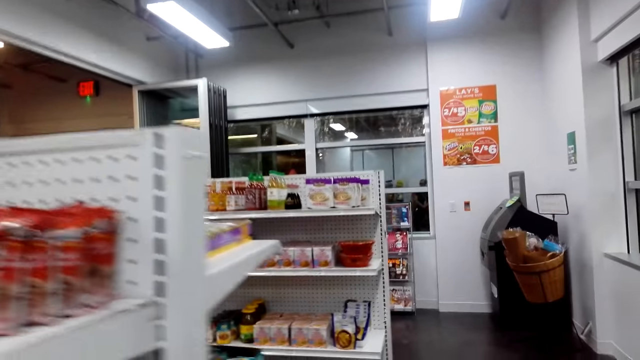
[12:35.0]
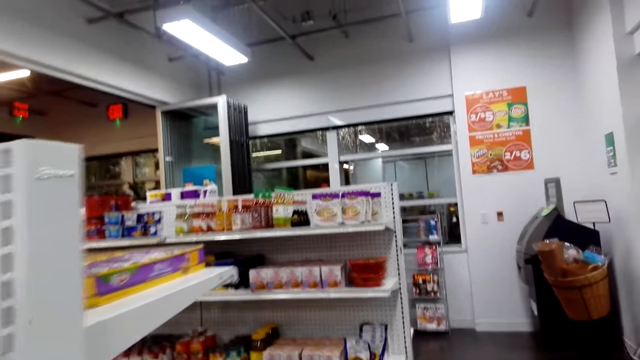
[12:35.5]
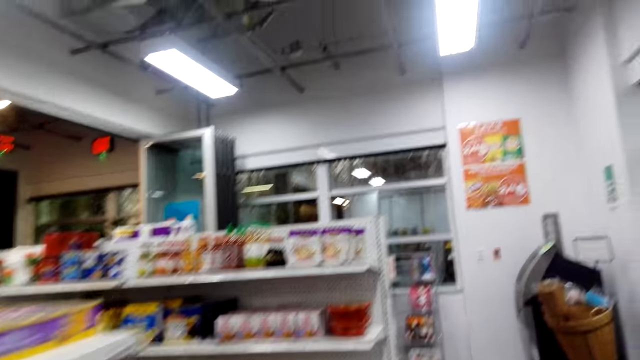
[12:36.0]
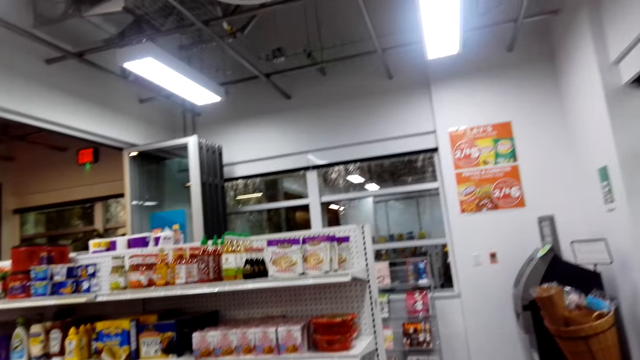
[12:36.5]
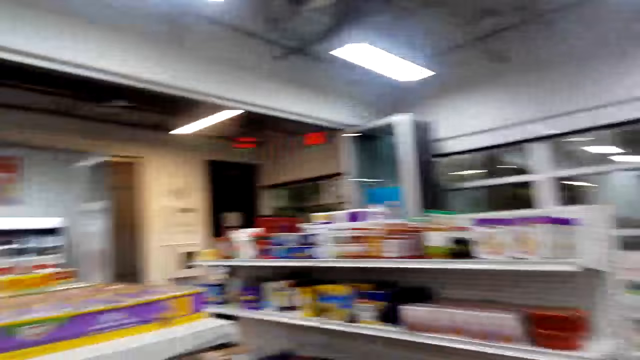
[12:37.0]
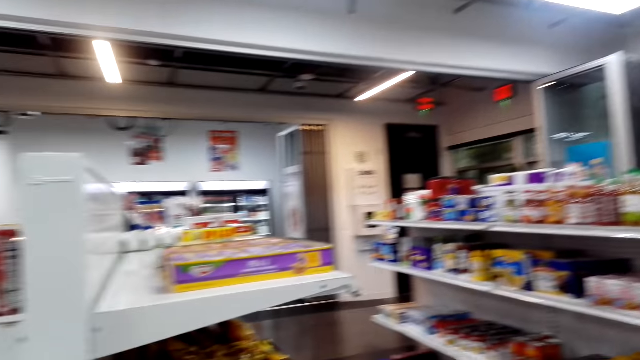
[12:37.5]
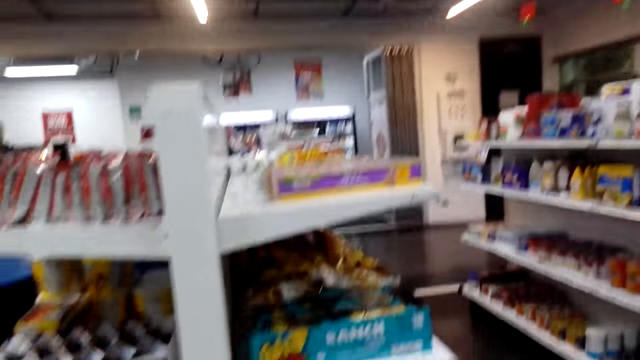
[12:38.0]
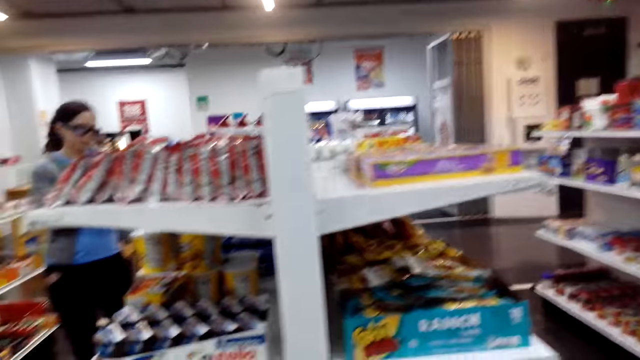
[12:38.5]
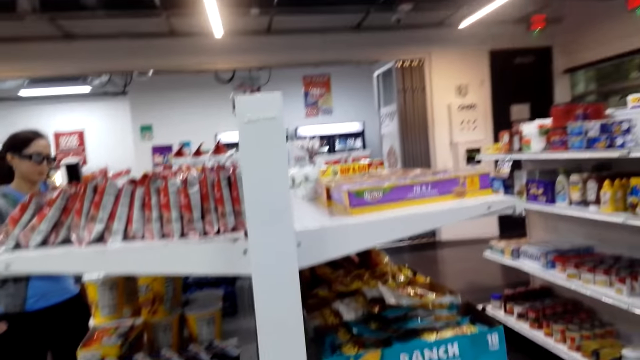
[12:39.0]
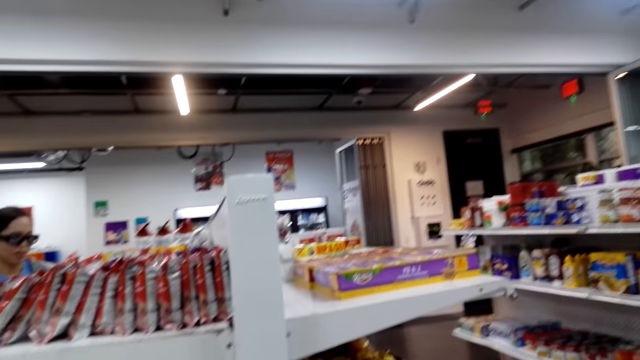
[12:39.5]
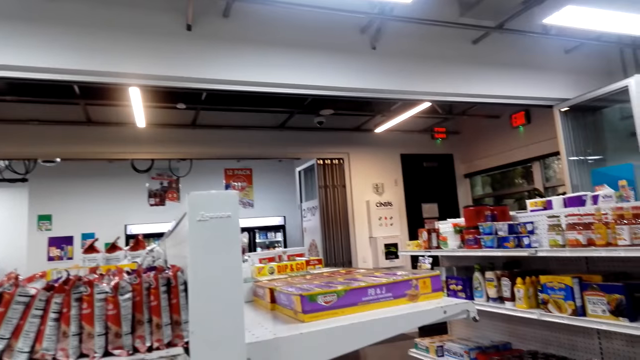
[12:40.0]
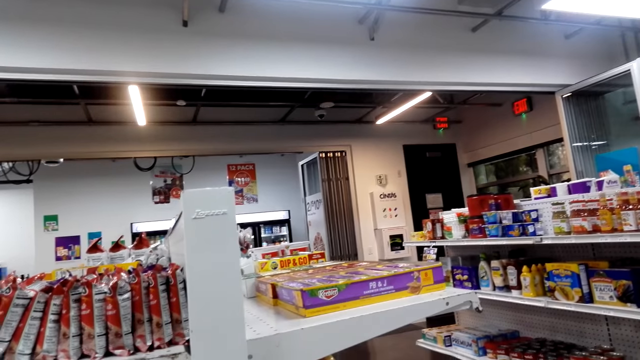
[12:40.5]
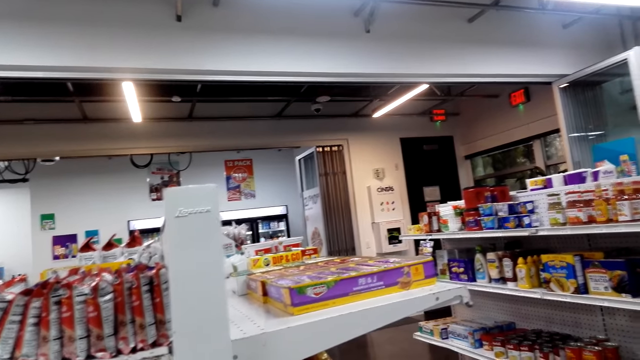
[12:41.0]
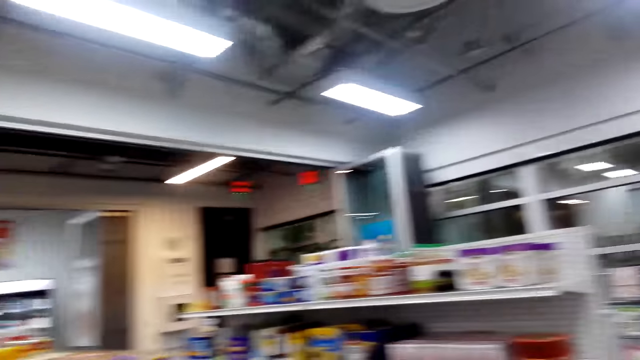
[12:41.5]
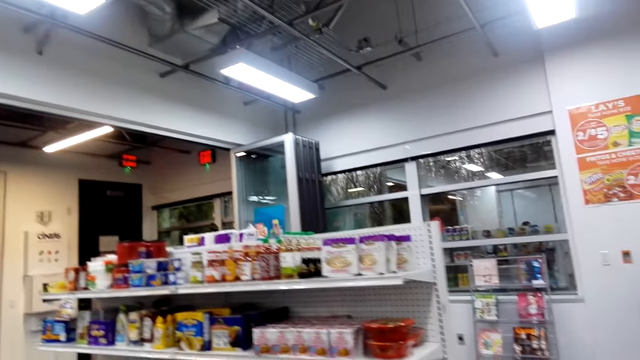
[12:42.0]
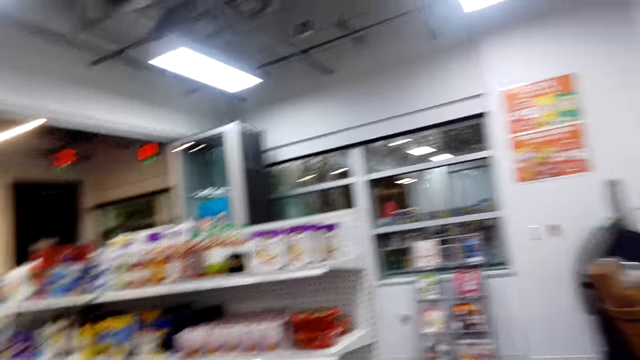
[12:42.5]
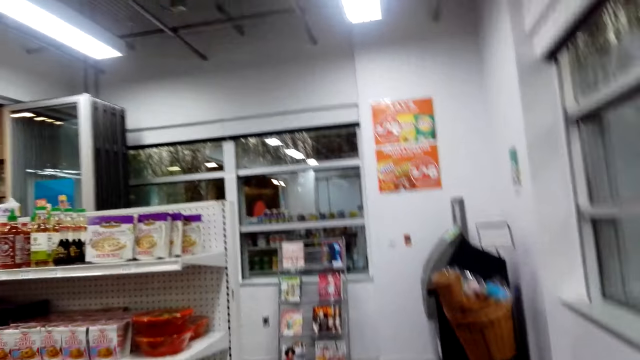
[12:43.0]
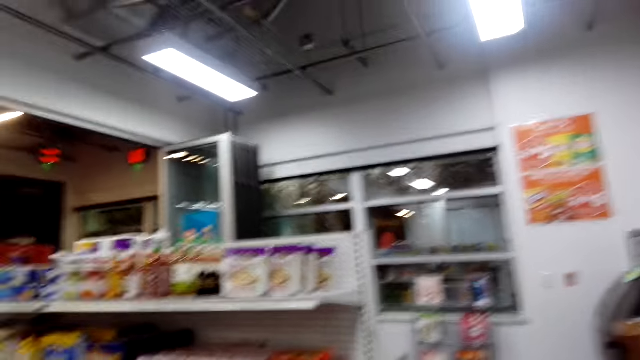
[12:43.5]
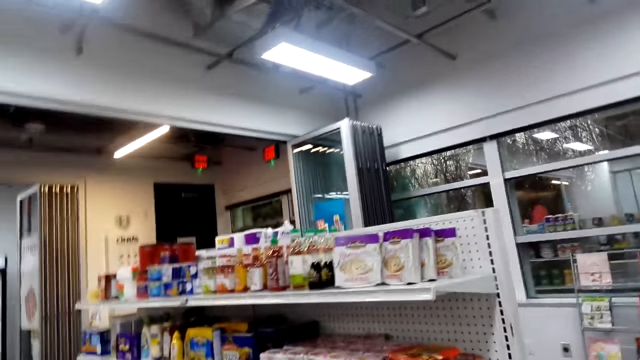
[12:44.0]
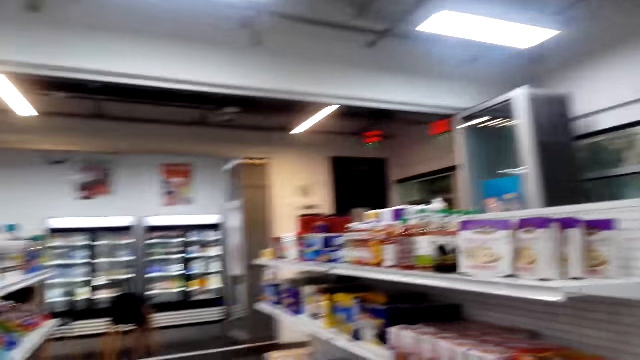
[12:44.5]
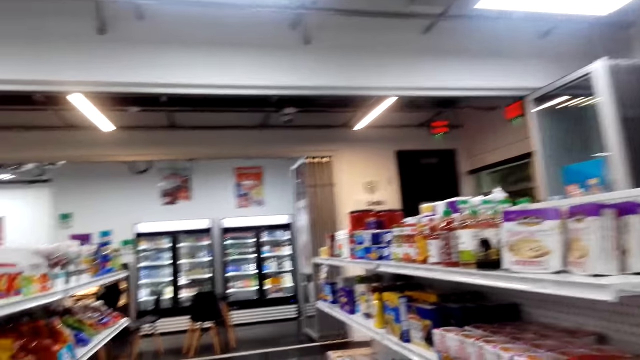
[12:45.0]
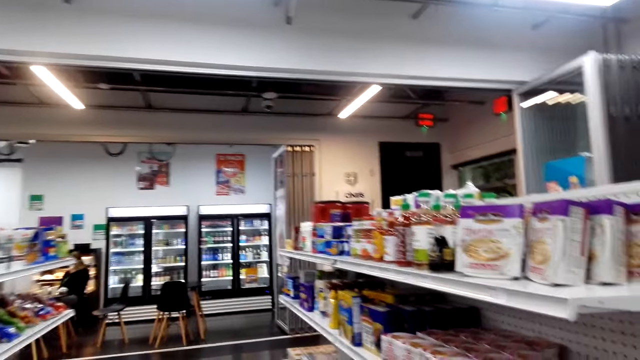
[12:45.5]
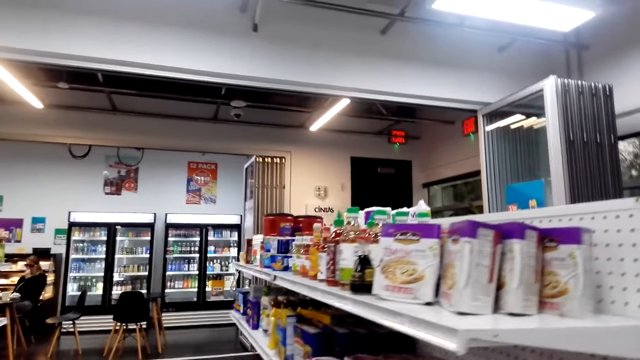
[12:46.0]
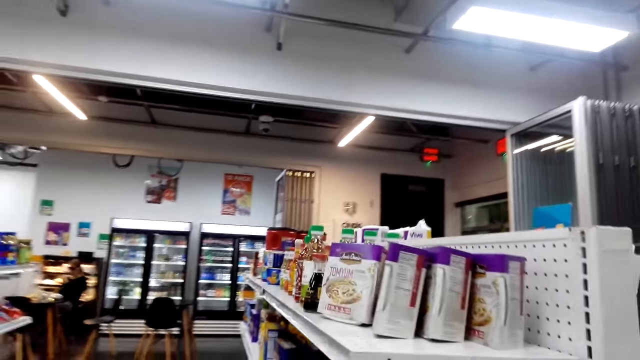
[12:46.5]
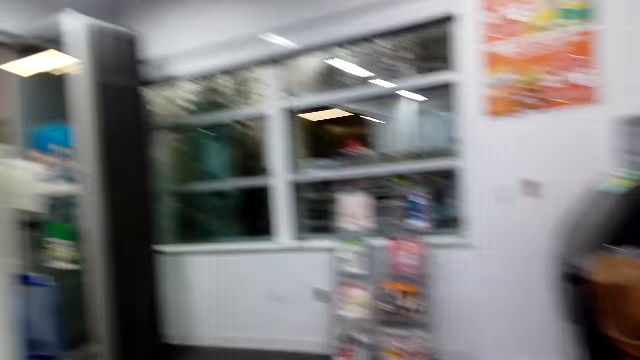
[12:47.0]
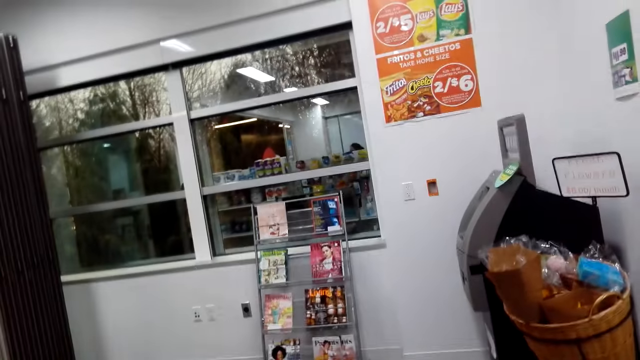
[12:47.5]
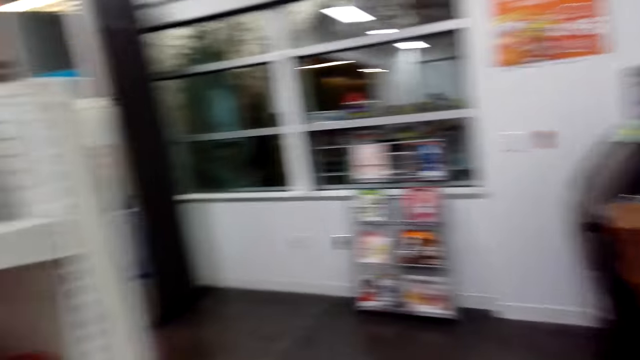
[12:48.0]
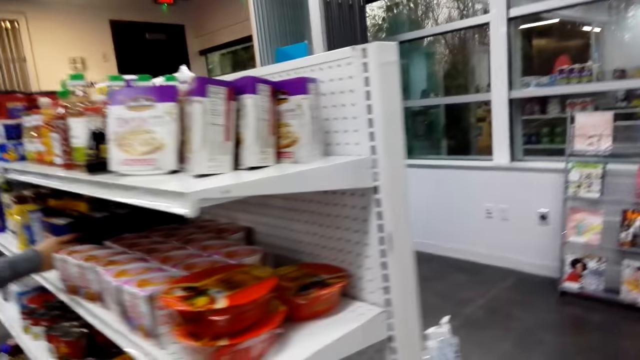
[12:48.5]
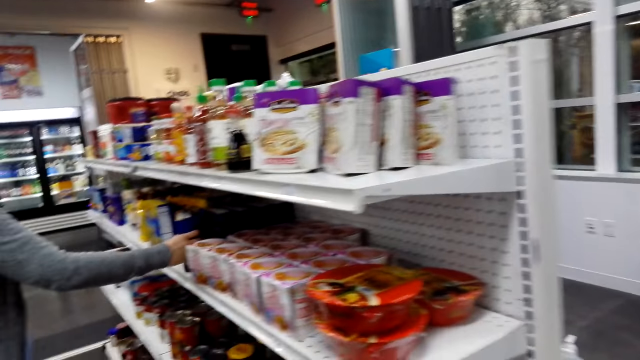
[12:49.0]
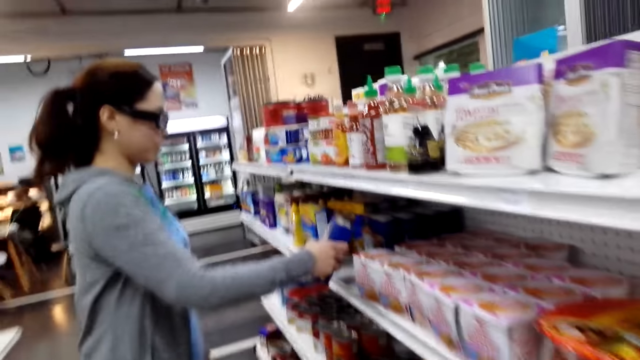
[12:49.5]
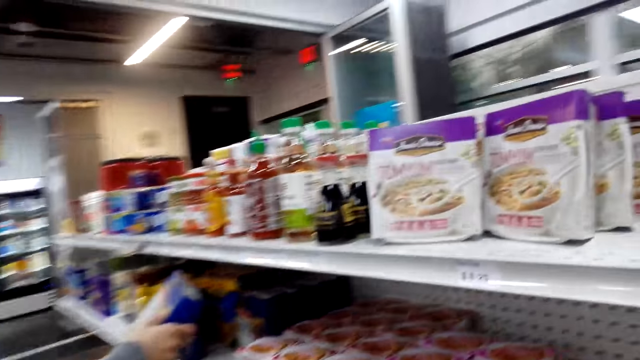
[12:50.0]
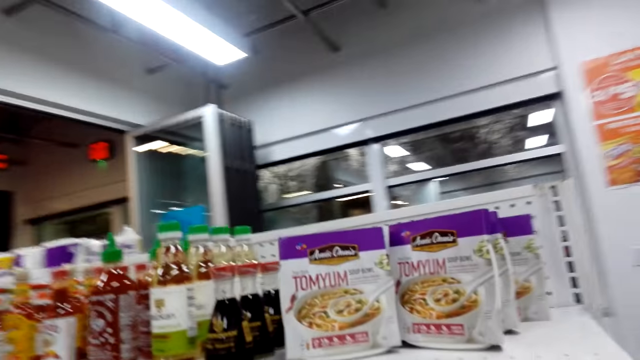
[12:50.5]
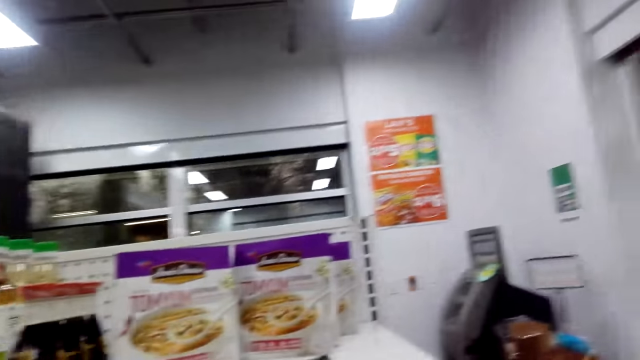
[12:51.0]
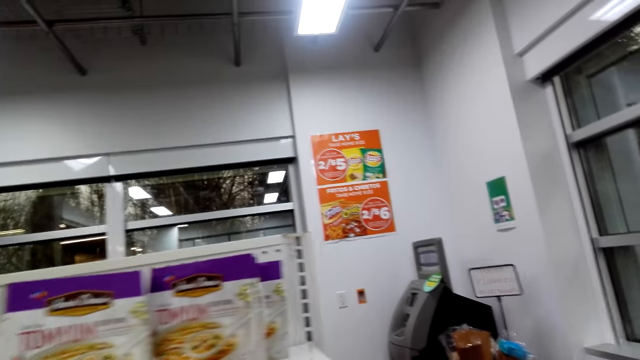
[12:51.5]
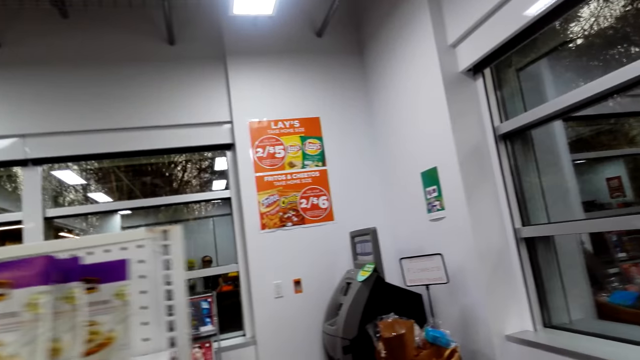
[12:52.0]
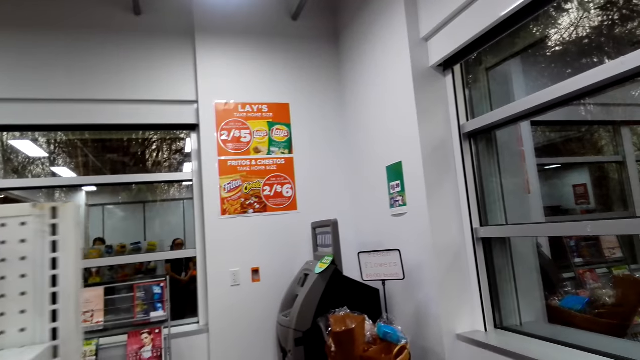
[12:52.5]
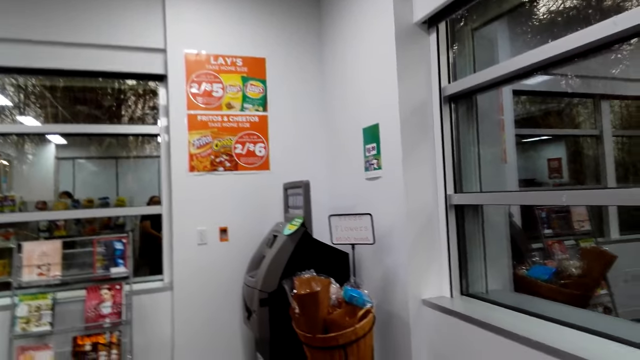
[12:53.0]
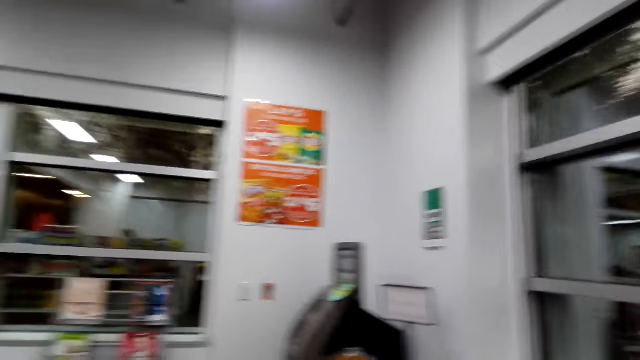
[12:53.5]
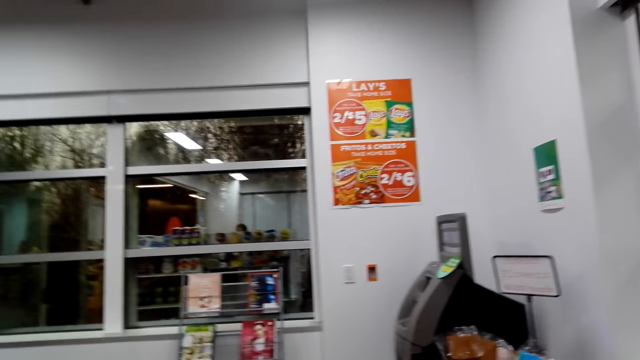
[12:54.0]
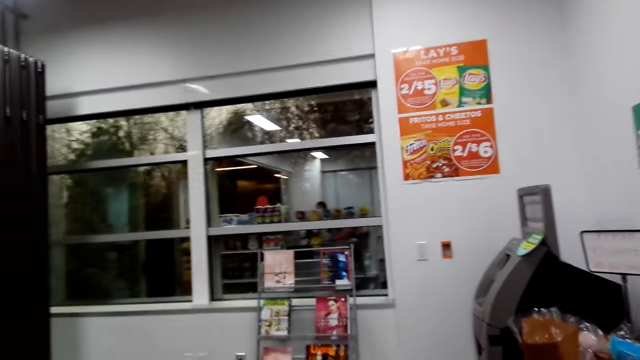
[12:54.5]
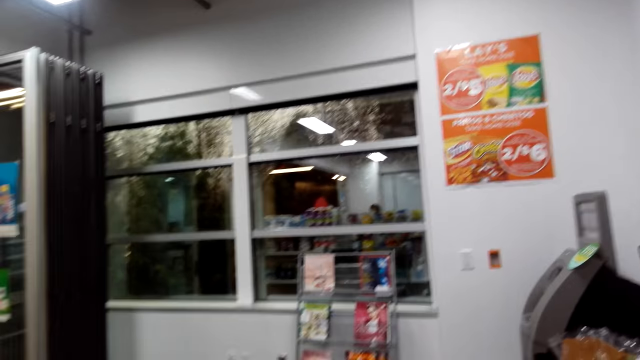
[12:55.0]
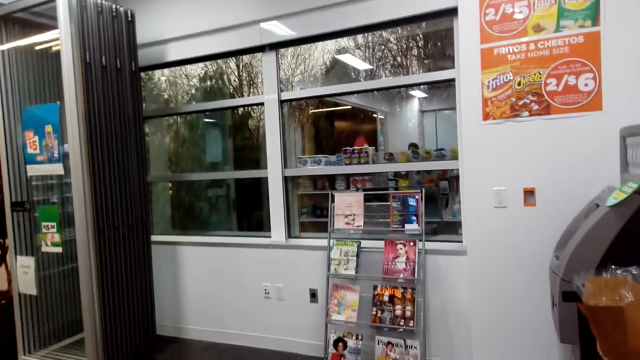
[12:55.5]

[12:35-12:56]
The camera wearer looks around. They move around. The lady touches something. The lady picks up a packet of corn nuts.
